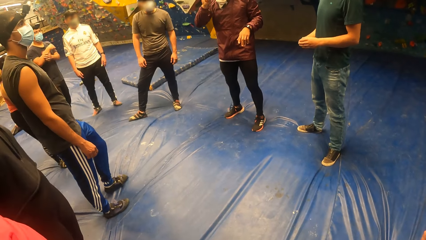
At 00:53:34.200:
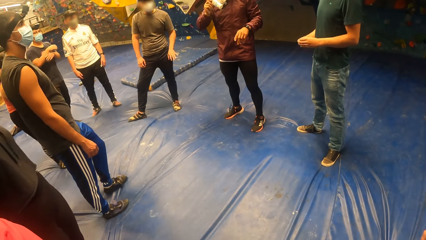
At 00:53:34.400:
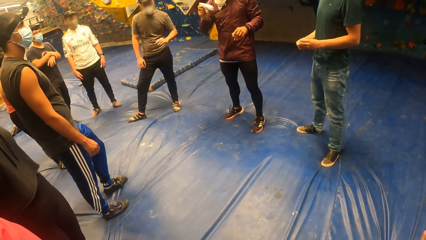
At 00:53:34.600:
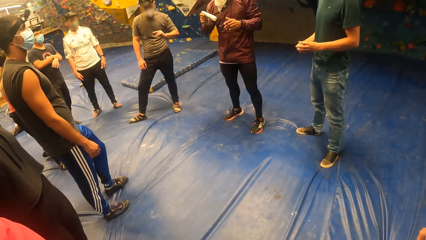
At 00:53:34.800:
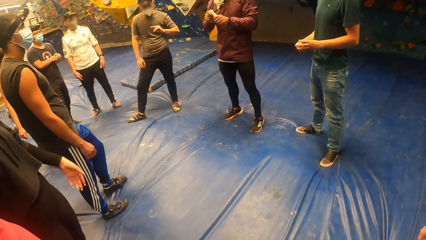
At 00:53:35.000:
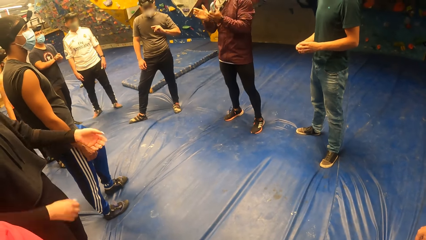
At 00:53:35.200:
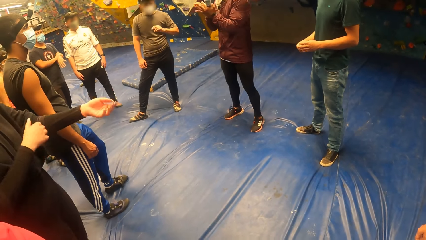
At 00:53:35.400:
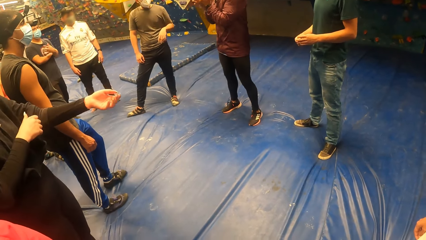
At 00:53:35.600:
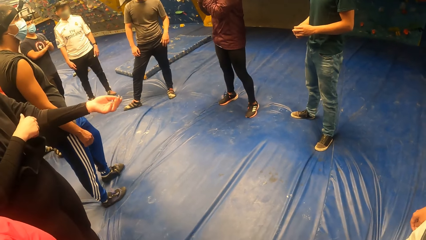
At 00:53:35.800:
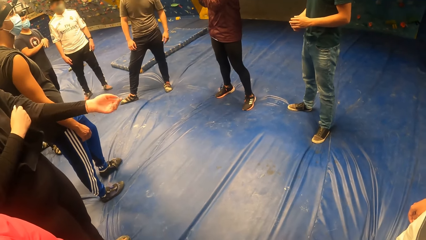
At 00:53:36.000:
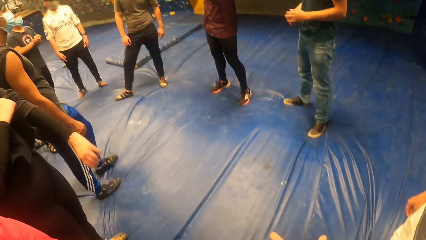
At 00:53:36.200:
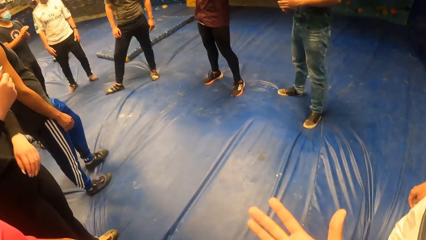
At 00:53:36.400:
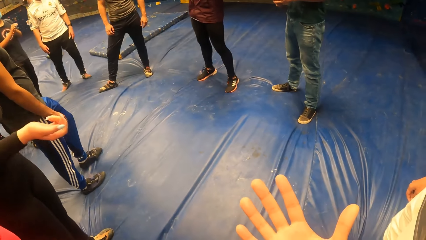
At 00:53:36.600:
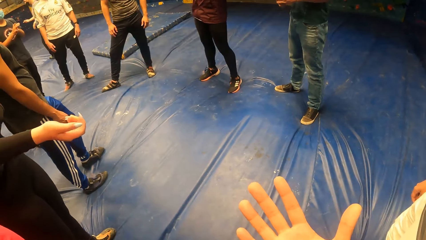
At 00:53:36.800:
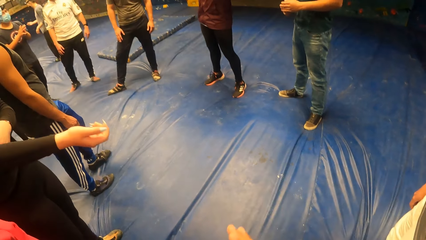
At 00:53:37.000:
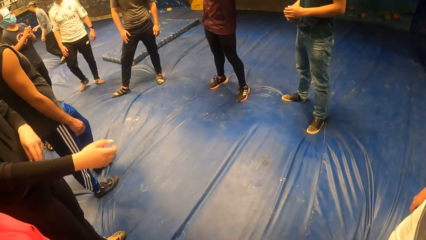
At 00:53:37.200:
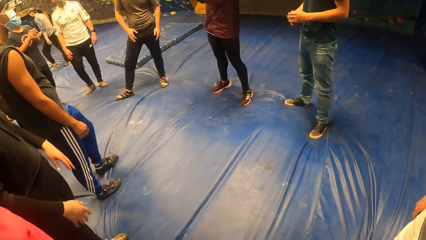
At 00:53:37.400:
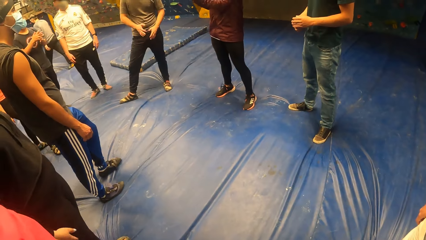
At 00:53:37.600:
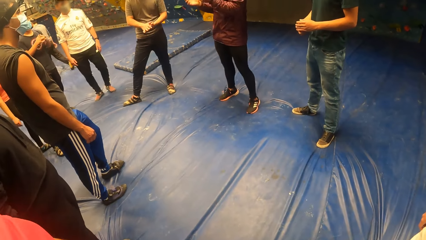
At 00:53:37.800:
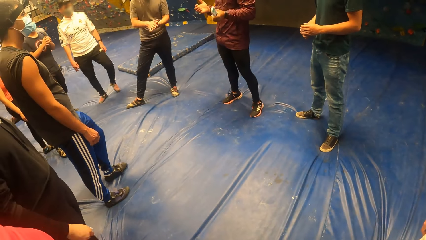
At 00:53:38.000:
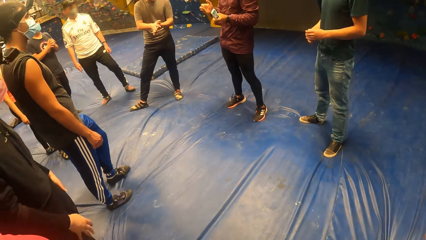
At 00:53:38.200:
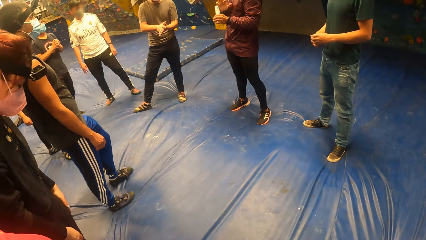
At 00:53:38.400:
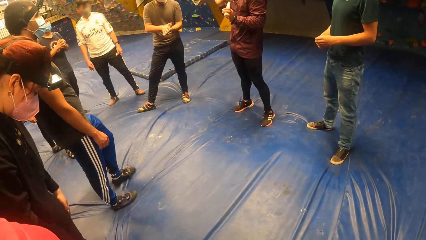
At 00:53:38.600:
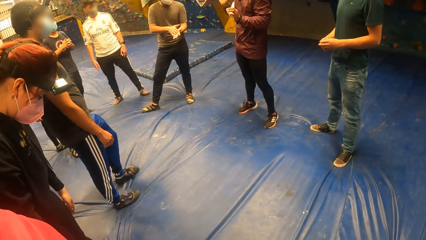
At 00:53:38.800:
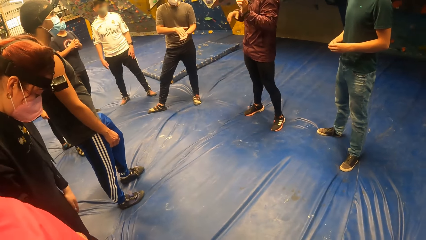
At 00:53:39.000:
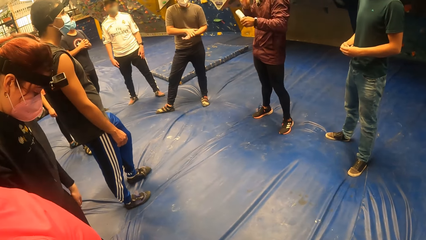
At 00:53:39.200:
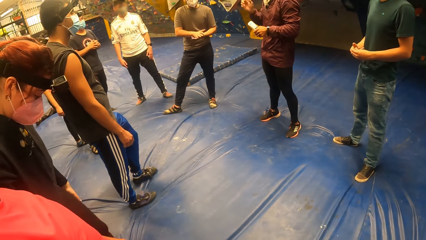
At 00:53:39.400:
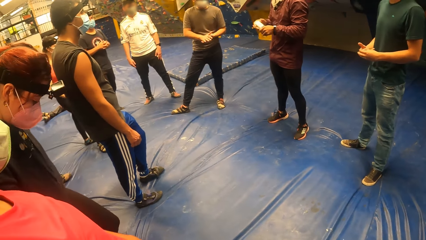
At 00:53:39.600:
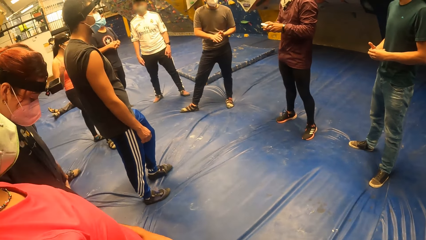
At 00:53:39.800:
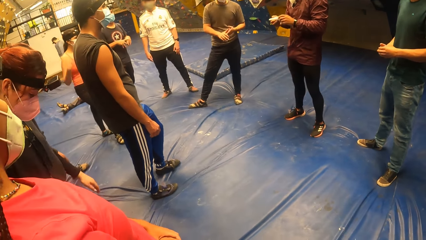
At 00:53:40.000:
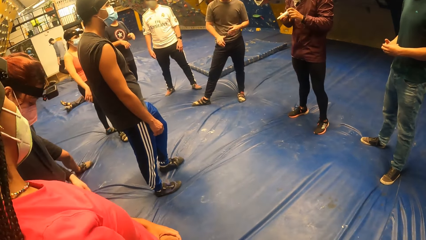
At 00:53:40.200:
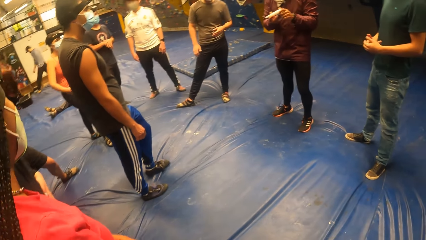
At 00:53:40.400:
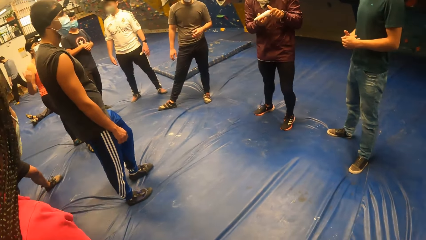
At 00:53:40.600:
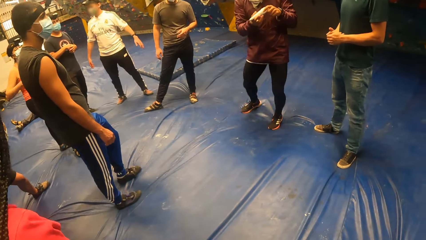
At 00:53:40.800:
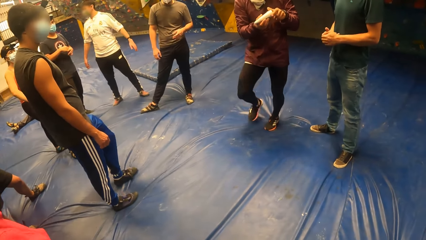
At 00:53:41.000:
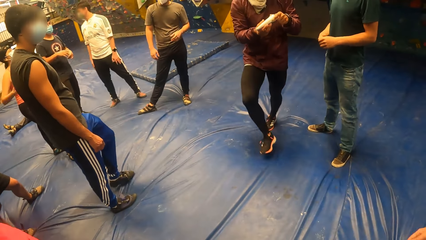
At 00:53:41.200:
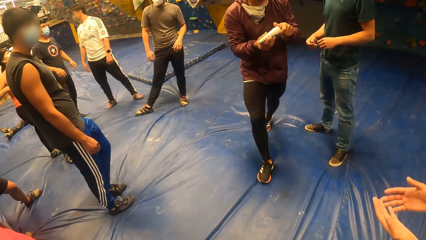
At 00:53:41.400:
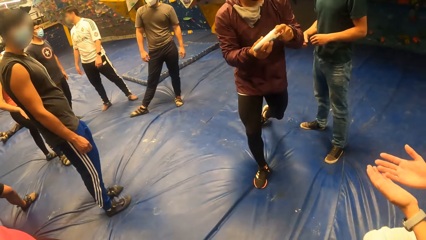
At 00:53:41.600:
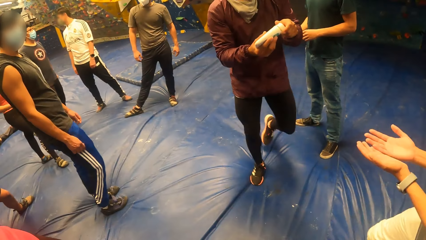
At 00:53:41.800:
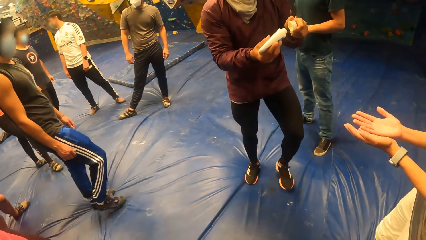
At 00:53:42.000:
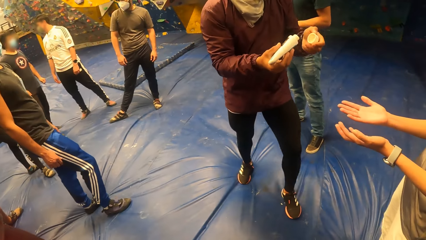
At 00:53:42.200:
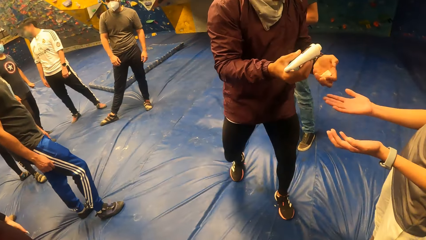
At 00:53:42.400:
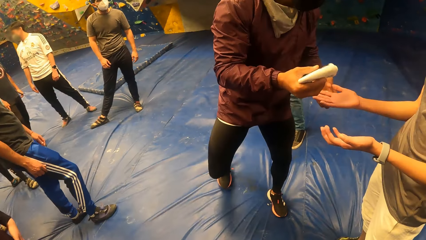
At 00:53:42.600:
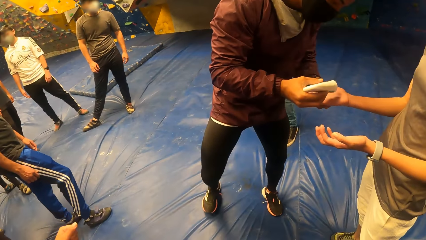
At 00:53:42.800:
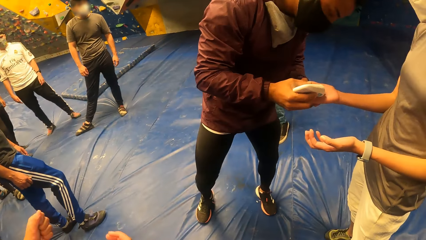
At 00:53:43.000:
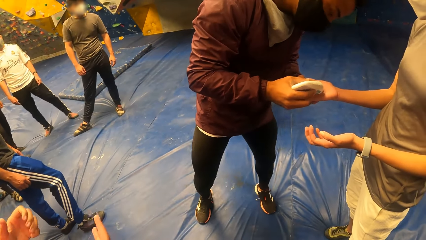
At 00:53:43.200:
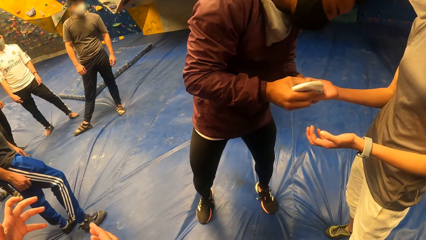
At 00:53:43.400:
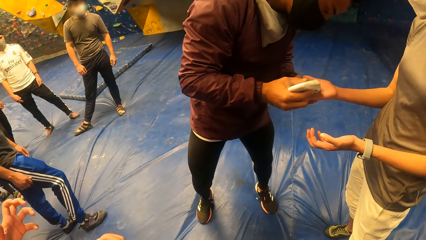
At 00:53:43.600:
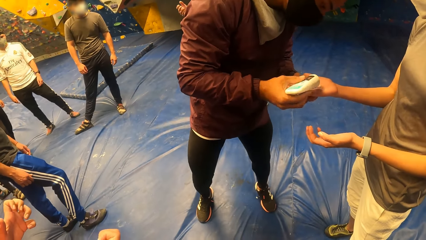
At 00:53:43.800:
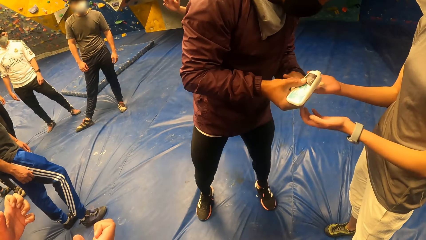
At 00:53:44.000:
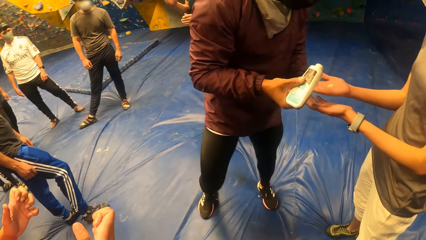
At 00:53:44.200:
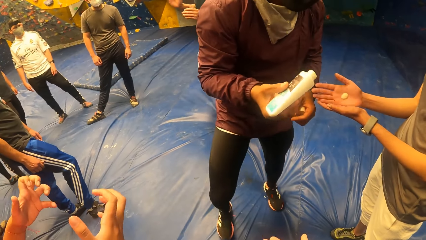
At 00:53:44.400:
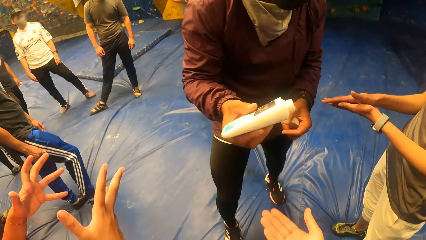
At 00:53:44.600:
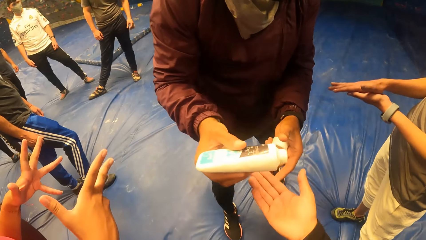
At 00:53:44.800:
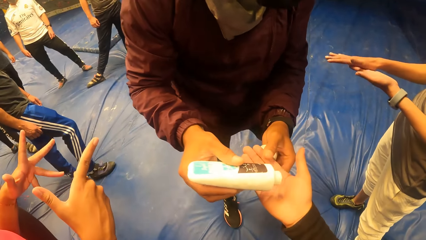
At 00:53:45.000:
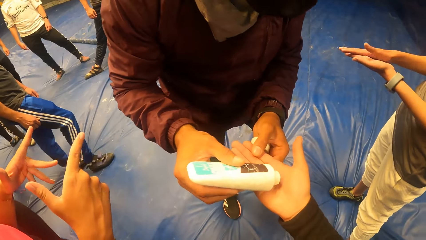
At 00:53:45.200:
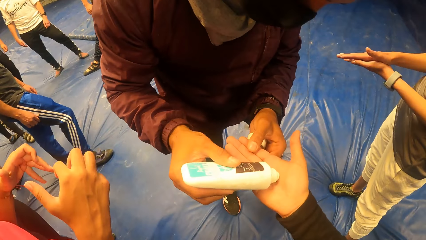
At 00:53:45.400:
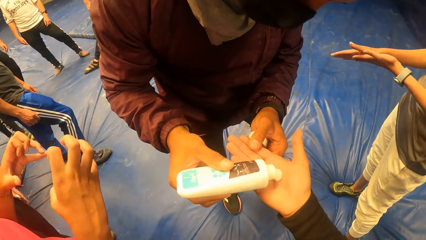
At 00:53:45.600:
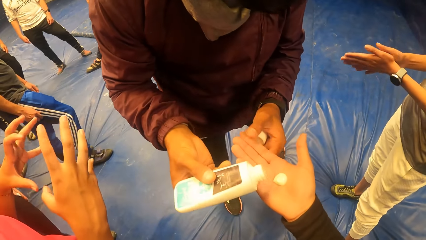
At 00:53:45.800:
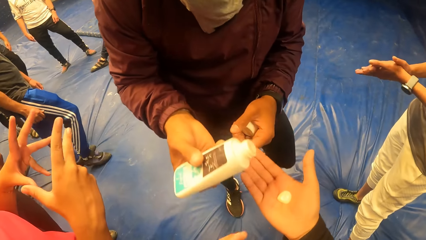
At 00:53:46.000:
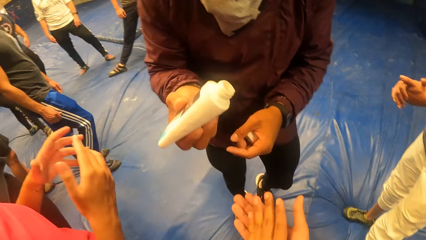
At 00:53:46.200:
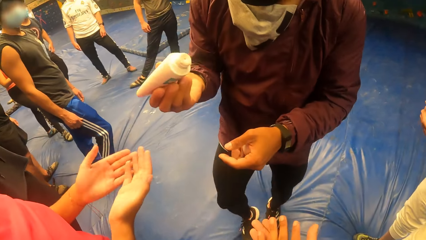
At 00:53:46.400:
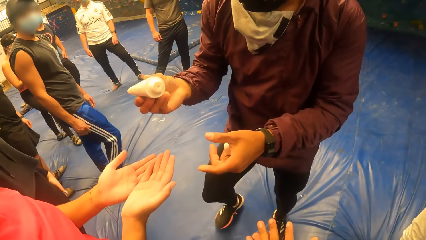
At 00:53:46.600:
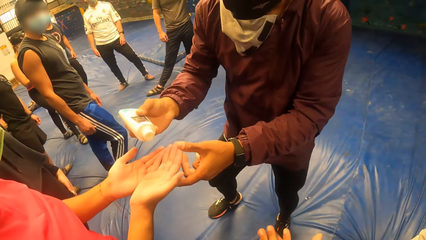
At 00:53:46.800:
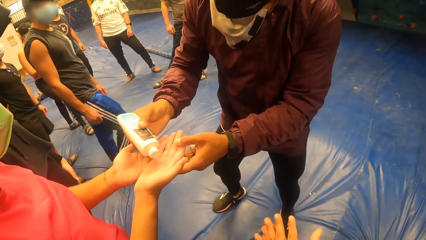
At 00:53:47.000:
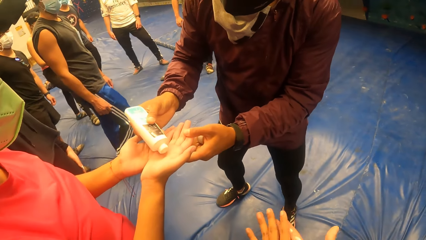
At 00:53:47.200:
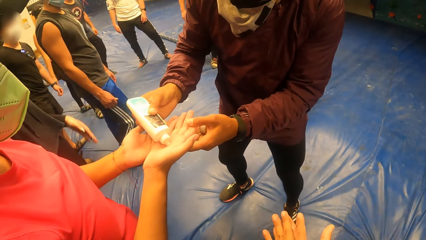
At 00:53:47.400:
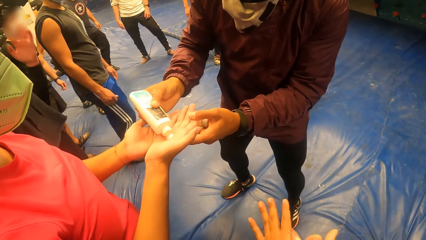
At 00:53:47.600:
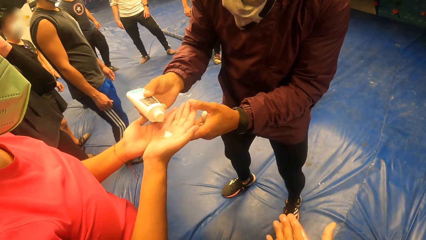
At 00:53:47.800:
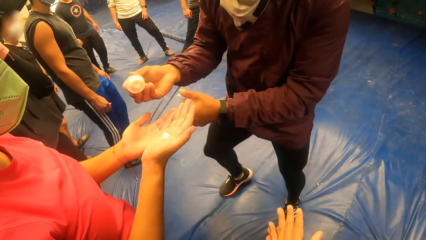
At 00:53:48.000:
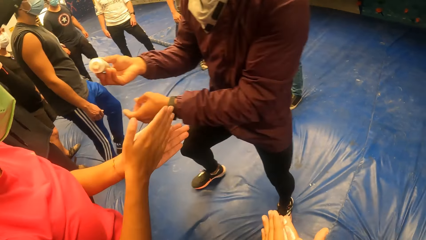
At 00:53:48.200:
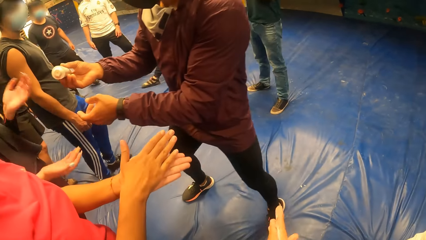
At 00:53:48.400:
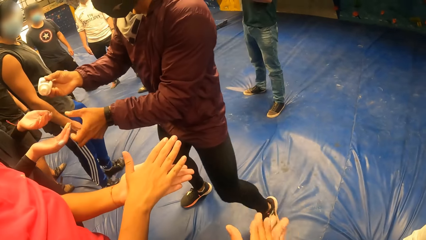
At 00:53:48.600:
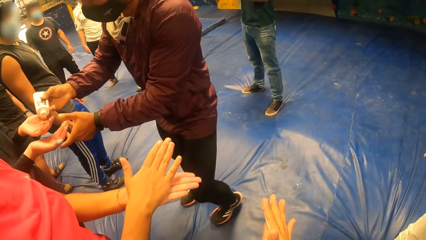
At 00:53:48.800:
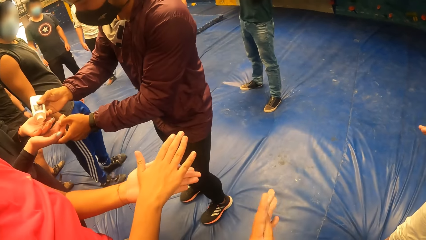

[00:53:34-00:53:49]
The camera wearer looks at the hand. She looks at the crowd. The man pours lotion in the group of people's hands. The camera wearer receives the lotion from the man with her right hand. The man puts the cream on the hand of the camera wearer. The camera wearer rubs the lotion on both hands.
